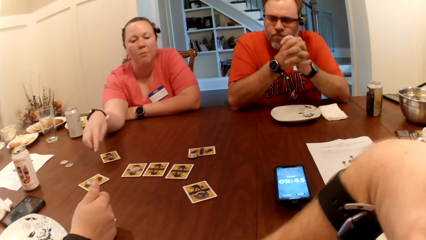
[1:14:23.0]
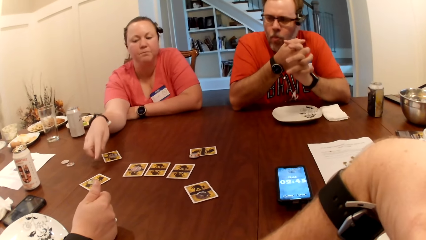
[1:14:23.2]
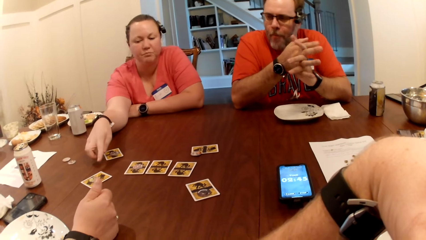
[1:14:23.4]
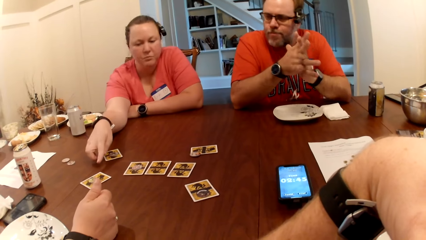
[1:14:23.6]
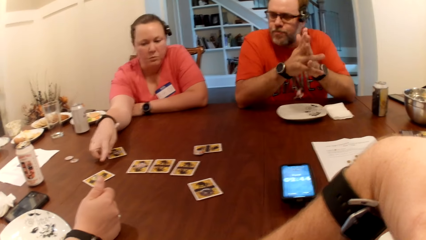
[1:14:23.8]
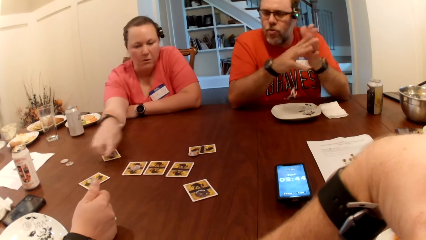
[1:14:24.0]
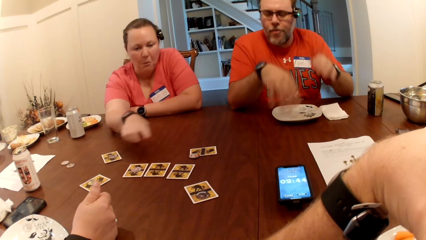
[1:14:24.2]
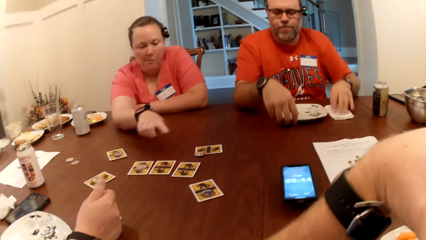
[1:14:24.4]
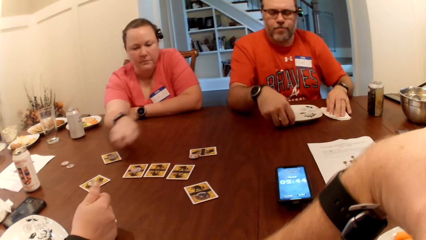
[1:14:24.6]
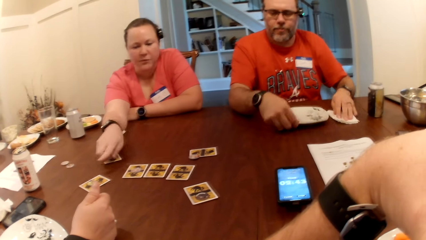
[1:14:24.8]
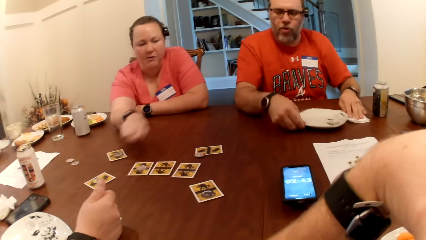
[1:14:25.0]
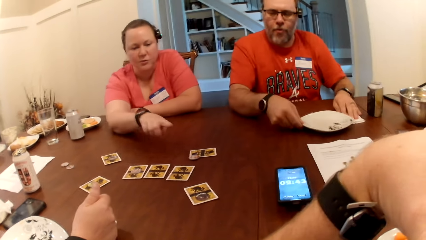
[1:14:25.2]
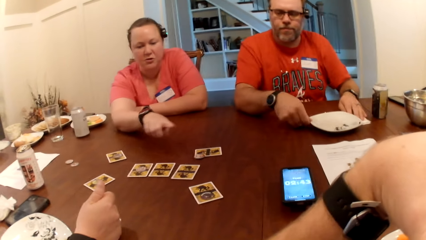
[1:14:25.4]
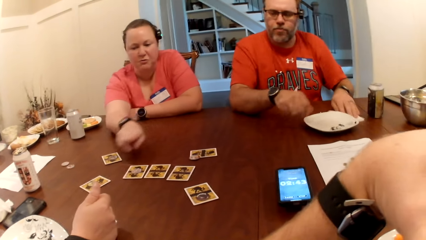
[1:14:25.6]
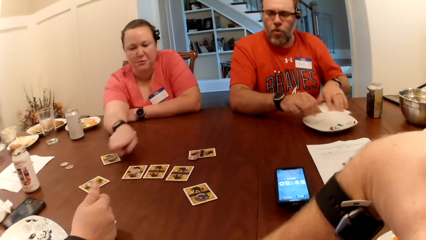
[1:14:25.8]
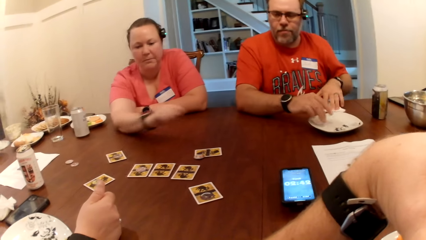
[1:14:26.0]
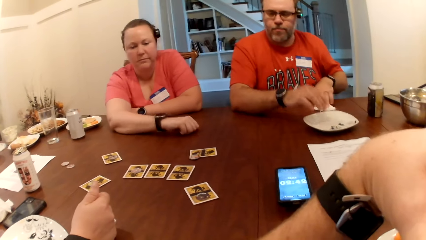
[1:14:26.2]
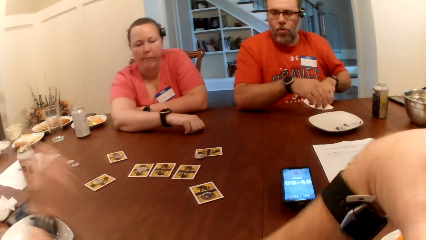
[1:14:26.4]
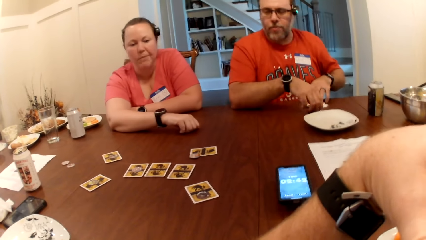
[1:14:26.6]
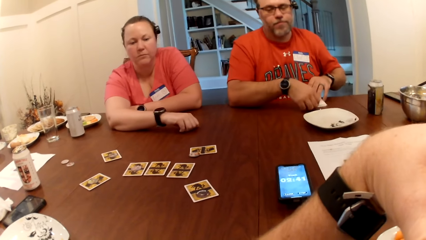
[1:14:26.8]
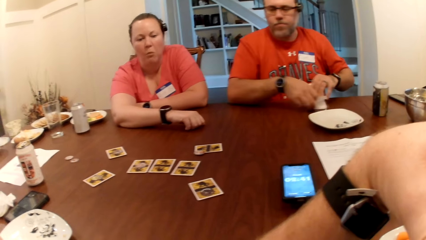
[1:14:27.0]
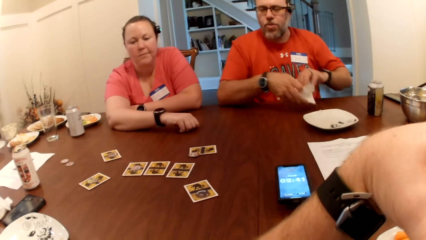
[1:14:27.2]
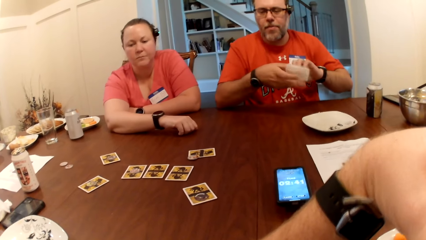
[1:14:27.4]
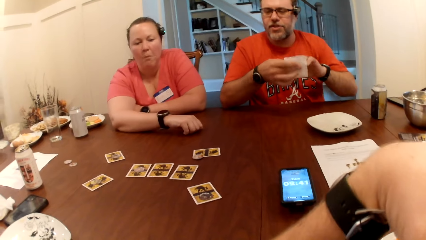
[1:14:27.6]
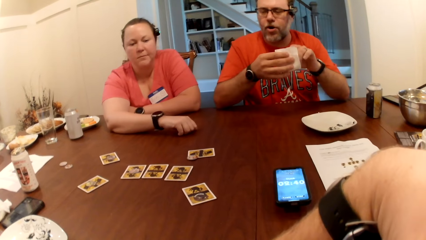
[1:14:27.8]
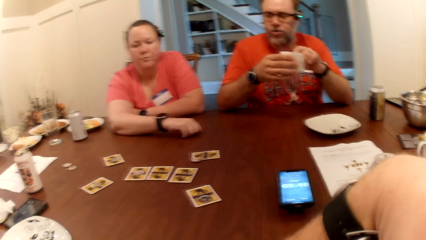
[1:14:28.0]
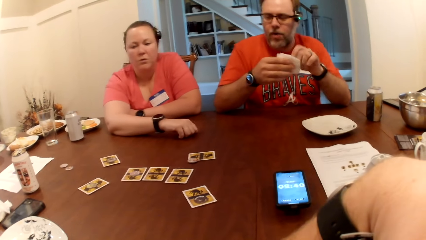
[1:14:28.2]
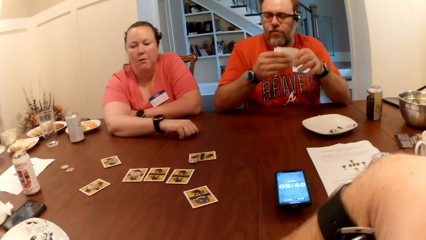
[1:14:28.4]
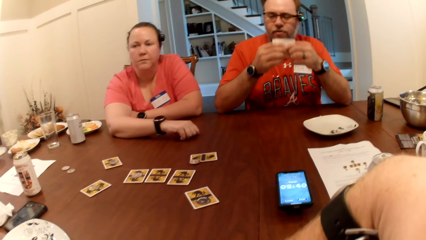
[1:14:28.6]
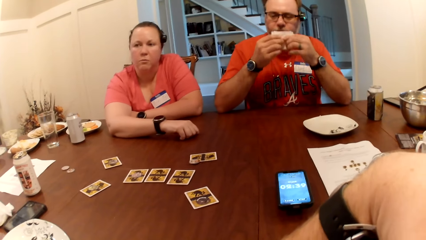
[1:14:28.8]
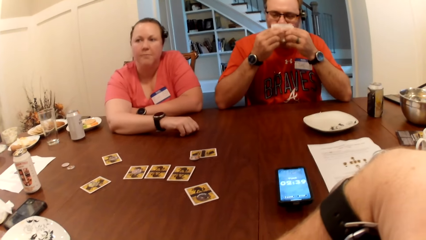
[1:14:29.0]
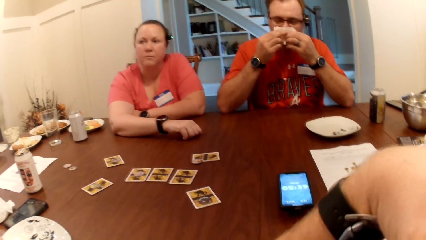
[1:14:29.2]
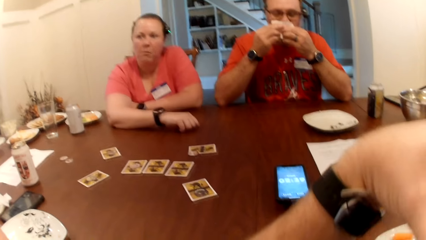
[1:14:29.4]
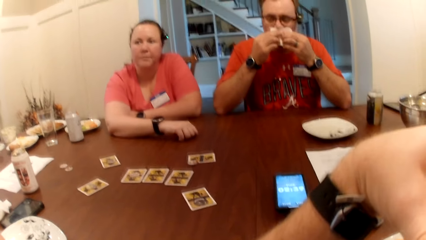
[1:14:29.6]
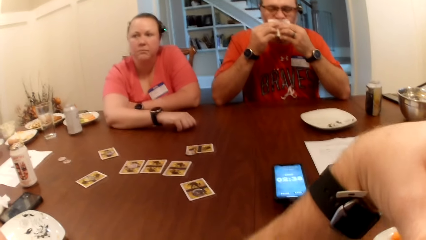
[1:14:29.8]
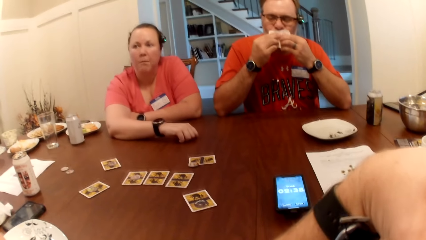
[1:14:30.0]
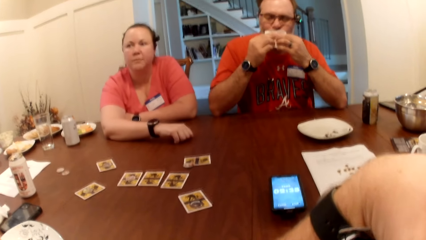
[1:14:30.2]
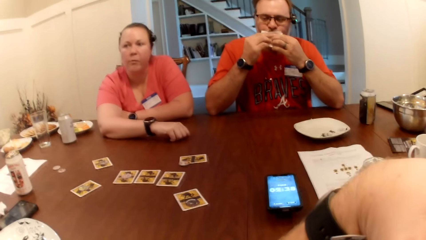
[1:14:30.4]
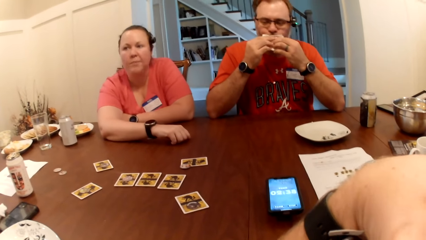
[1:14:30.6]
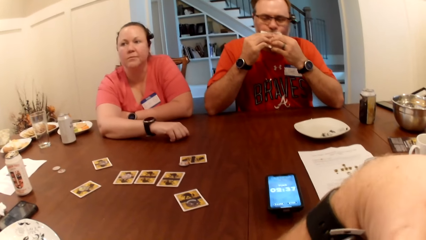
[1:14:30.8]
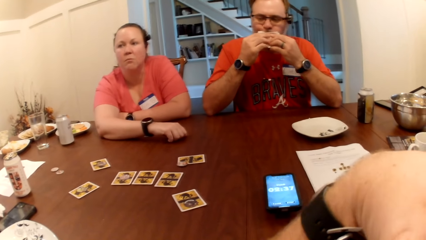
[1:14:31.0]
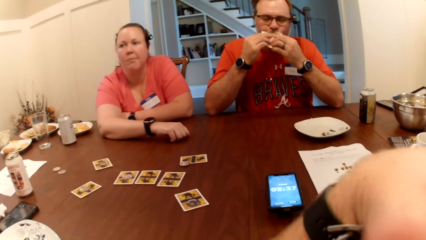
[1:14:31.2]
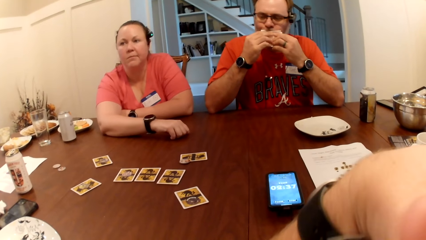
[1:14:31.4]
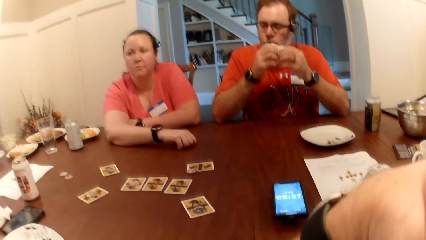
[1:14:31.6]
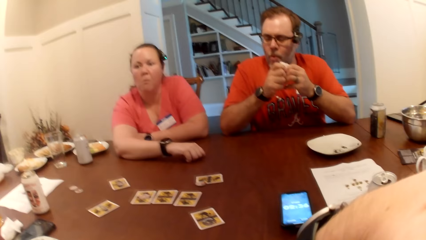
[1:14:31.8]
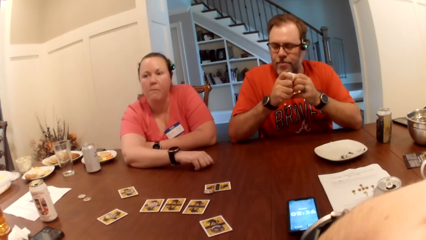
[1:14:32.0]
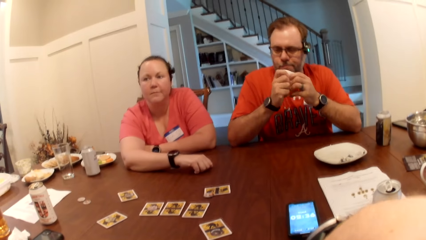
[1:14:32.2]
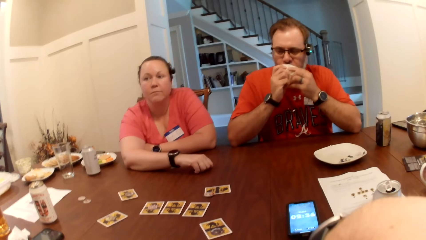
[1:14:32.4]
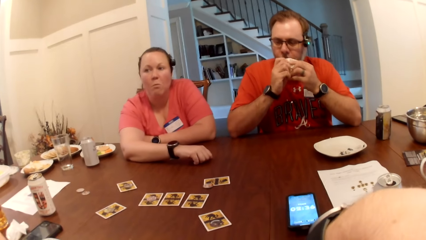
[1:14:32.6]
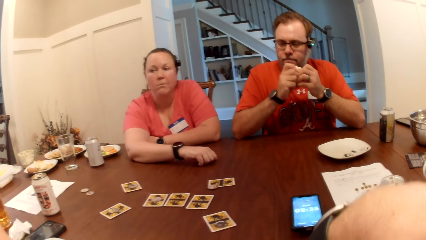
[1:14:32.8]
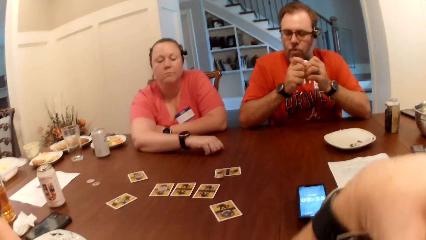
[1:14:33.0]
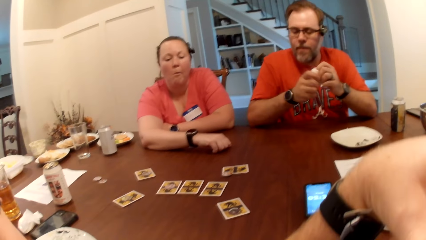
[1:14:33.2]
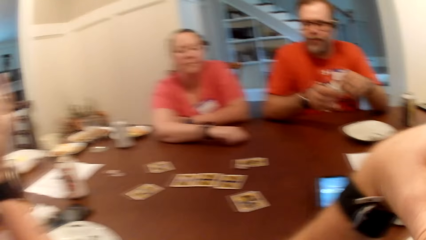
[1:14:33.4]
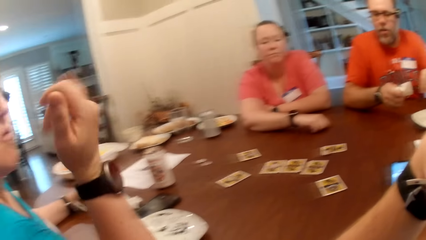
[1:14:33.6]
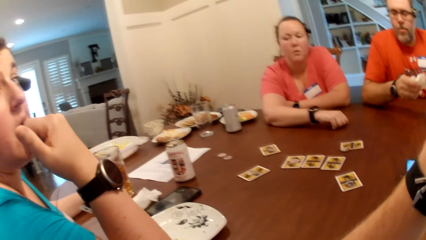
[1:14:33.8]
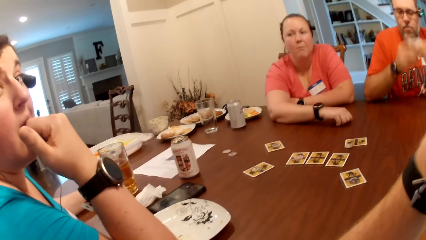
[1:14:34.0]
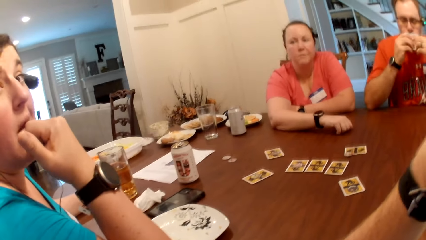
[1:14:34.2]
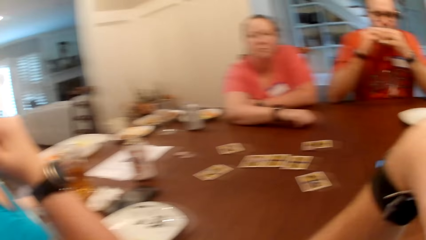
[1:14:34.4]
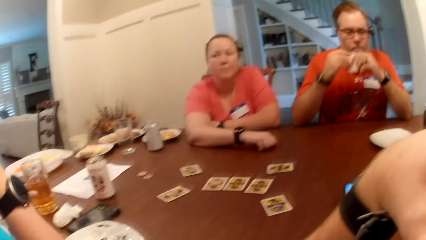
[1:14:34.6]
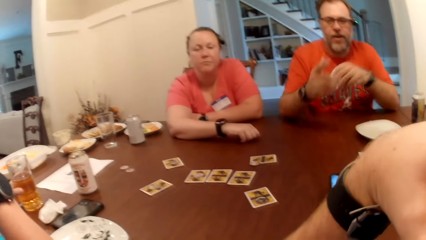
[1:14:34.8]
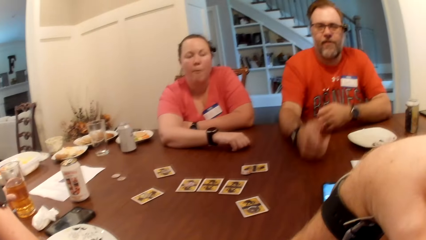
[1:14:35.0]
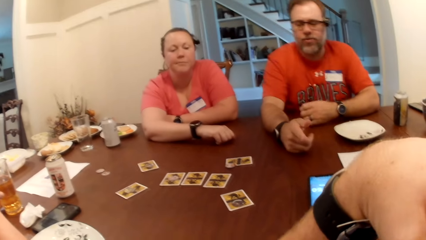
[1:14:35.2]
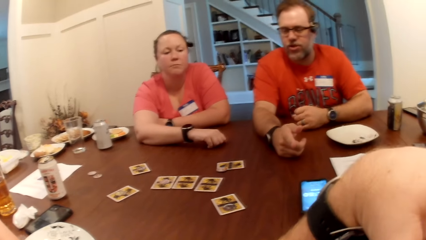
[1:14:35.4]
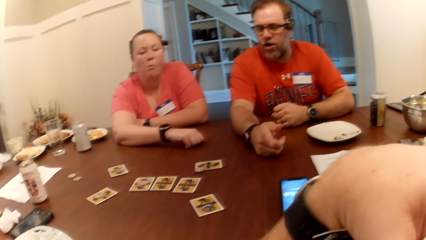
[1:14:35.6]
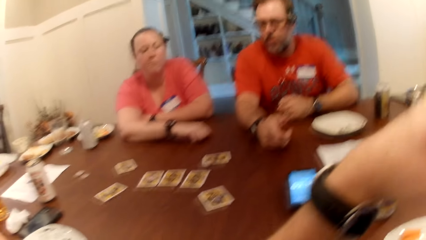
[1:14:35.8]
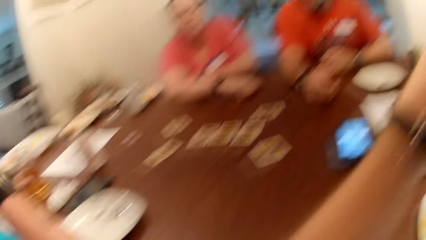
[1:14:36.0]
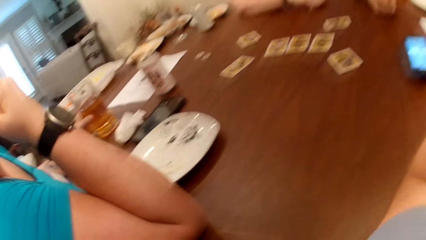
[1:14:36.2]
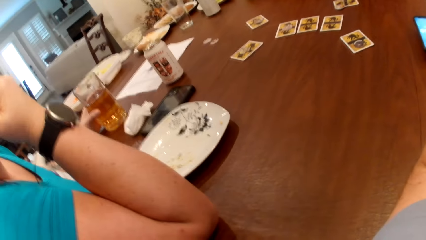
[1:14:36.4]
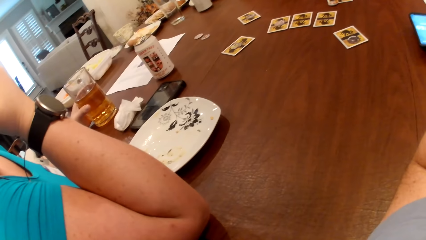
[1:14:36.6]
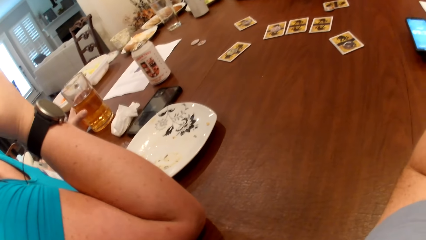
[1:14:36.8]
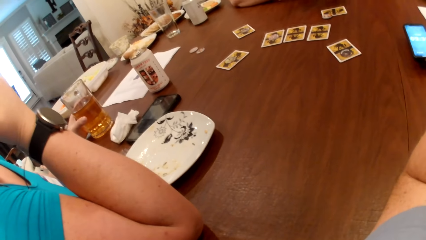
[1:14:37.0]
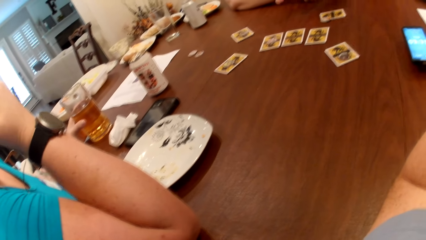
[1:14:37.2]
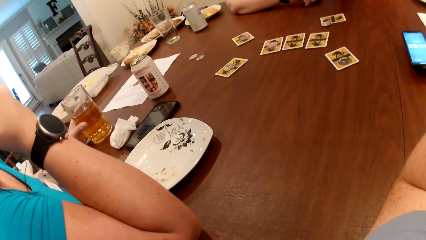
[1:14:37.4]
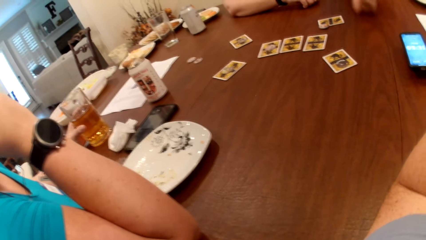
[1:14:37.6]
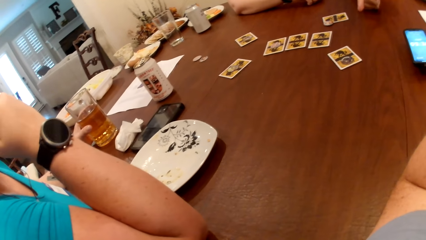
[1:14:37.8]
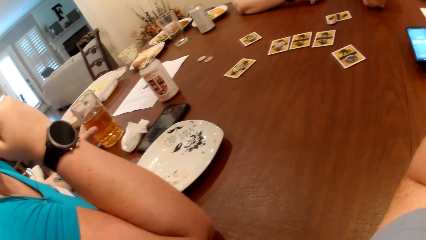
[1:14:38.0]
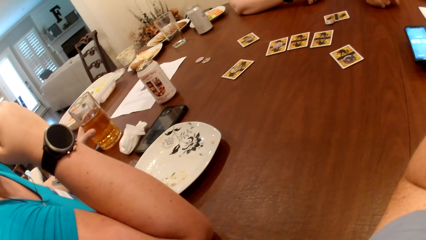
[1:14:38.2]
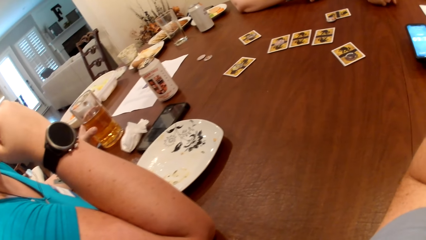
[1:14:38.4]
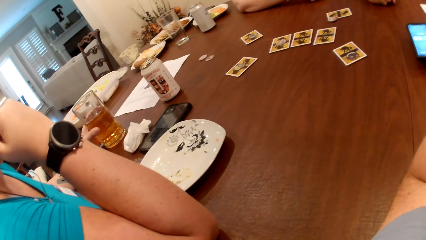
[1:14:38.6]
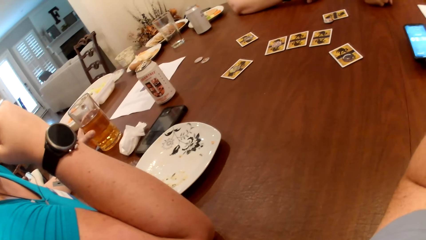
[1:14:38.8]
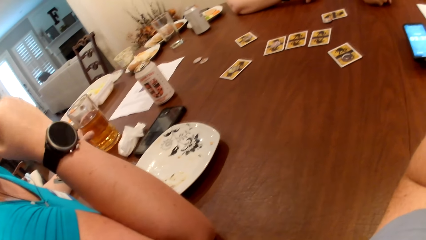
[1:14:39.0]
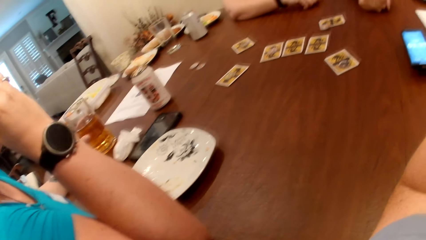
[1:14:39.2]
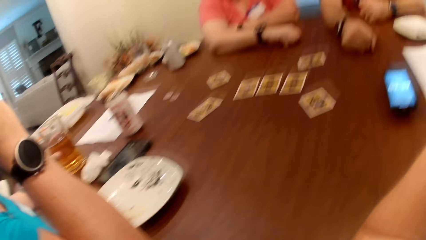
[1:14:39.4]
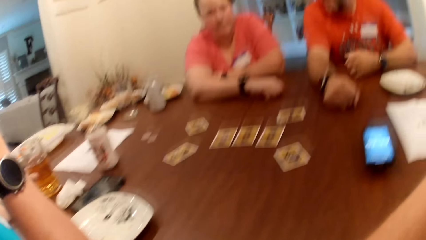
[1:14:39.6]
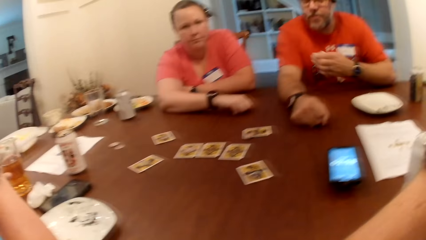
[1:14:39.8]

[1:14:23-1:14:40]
The man shifts the tissue on the table with his left hand and pushes the plate on the table away with his right hand. He shifts the tissue on the table with his left hand, picks up the tissue paper from the table with his right hand, and wipes his hands. He cleans his mouth with the tissue in both hands. A woman interacts with the man.
